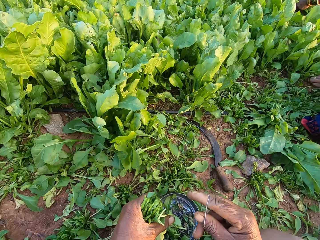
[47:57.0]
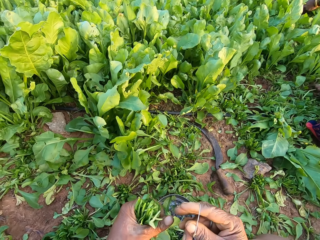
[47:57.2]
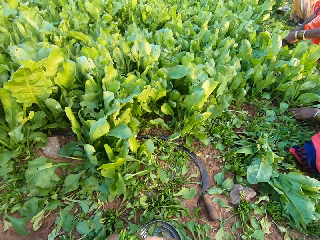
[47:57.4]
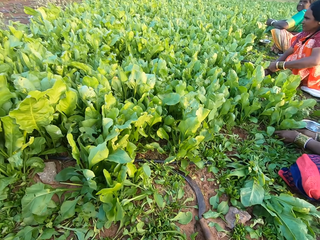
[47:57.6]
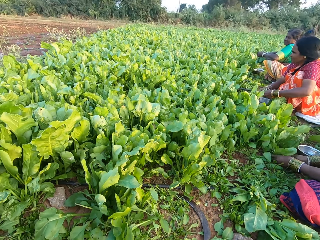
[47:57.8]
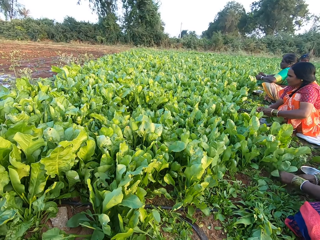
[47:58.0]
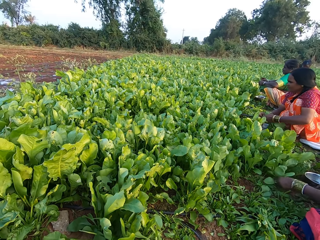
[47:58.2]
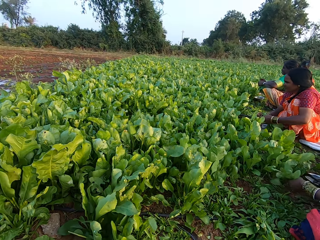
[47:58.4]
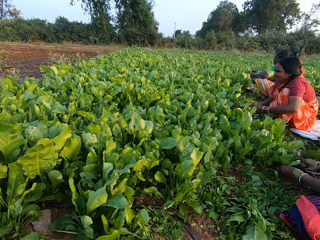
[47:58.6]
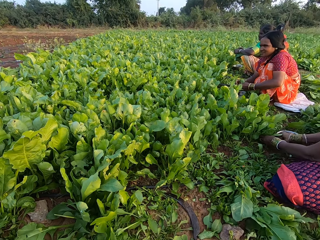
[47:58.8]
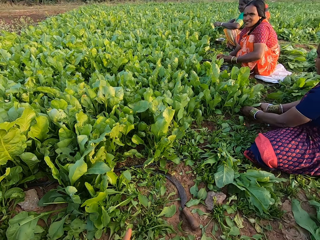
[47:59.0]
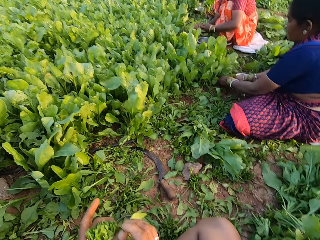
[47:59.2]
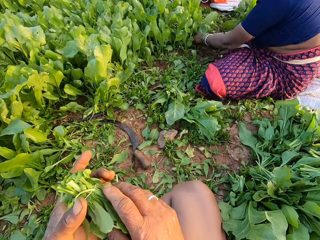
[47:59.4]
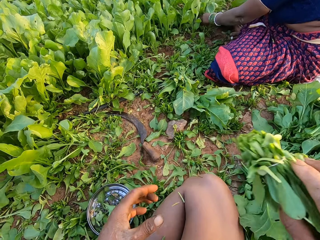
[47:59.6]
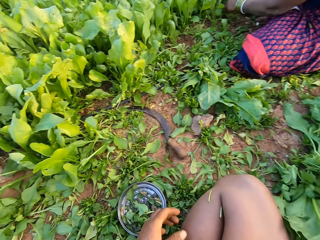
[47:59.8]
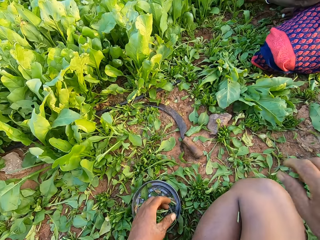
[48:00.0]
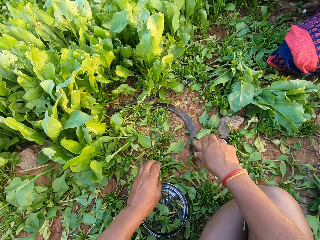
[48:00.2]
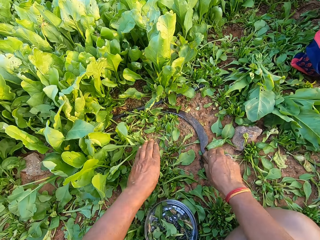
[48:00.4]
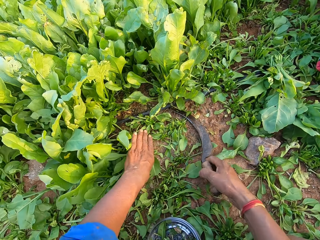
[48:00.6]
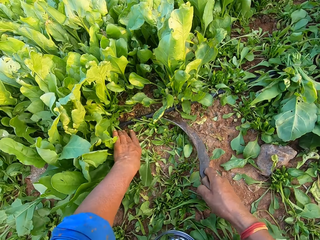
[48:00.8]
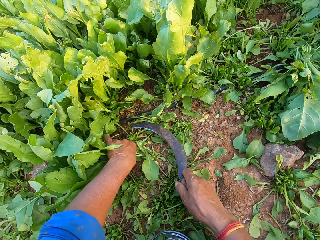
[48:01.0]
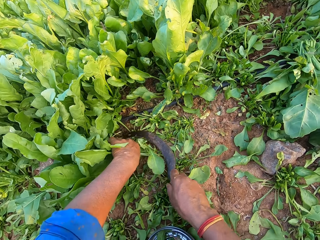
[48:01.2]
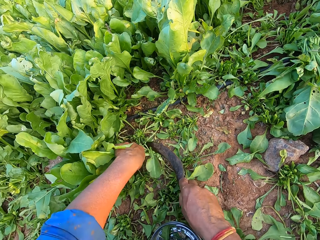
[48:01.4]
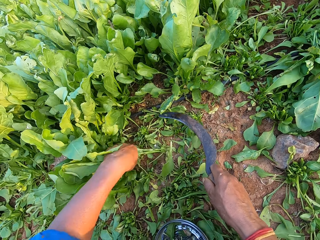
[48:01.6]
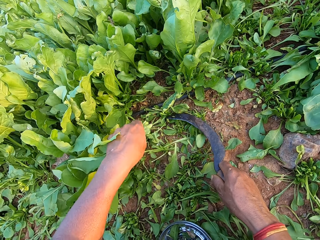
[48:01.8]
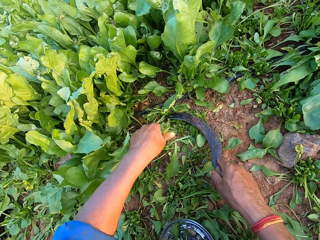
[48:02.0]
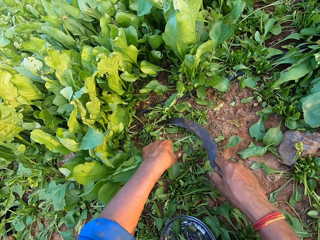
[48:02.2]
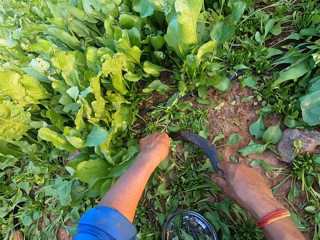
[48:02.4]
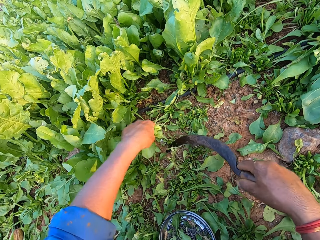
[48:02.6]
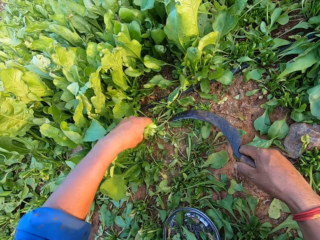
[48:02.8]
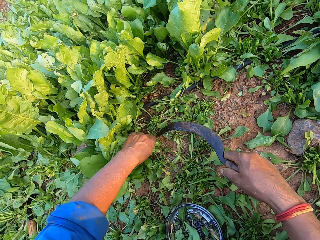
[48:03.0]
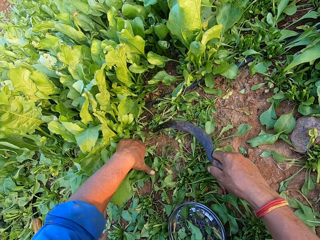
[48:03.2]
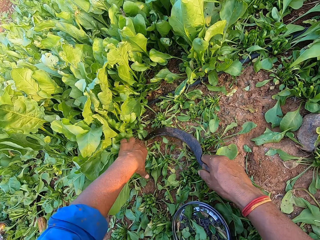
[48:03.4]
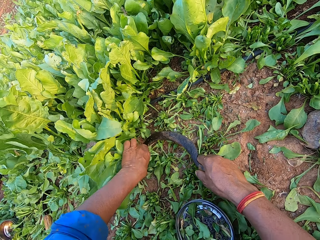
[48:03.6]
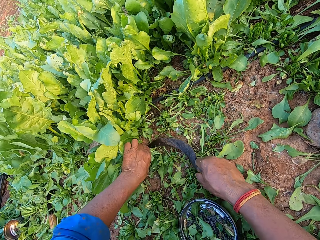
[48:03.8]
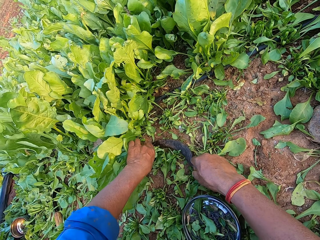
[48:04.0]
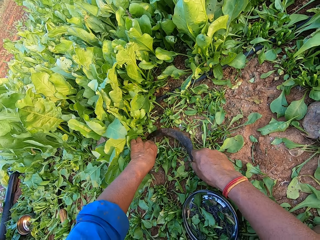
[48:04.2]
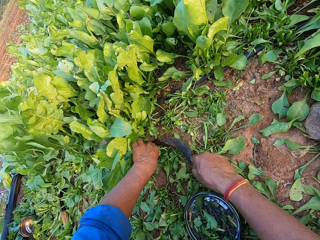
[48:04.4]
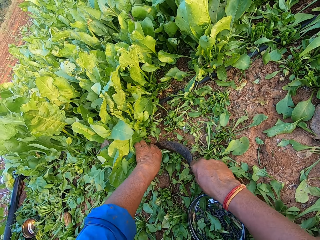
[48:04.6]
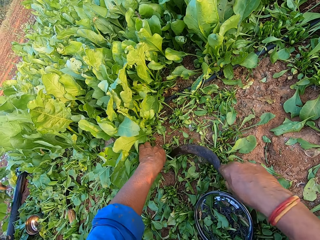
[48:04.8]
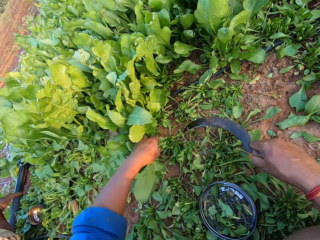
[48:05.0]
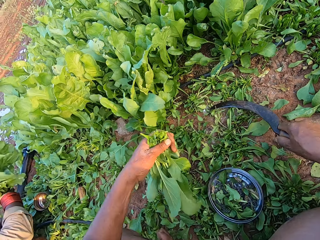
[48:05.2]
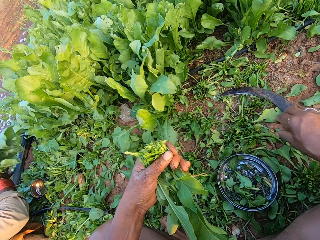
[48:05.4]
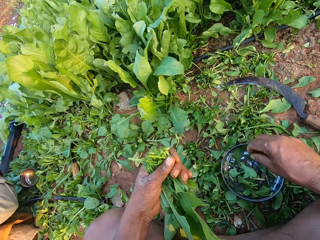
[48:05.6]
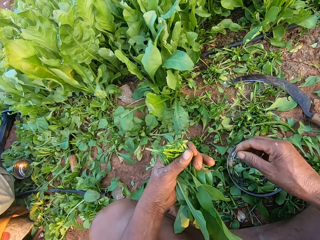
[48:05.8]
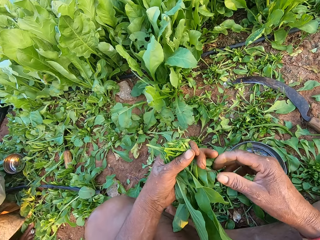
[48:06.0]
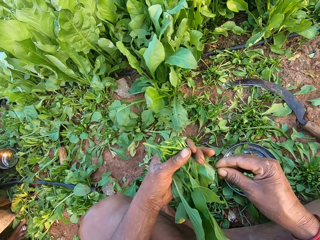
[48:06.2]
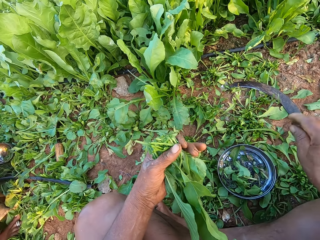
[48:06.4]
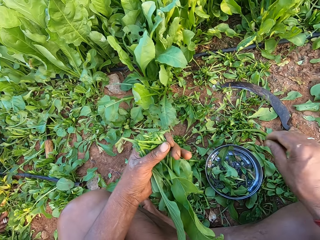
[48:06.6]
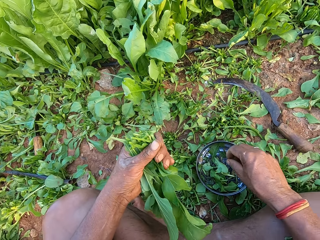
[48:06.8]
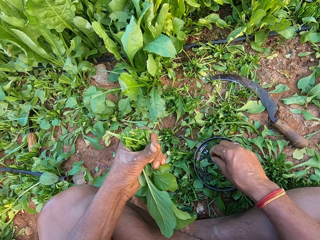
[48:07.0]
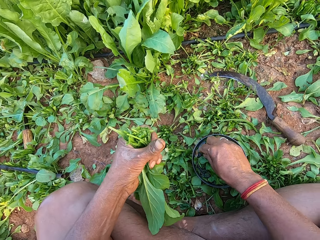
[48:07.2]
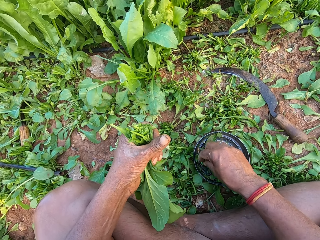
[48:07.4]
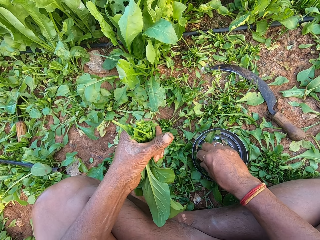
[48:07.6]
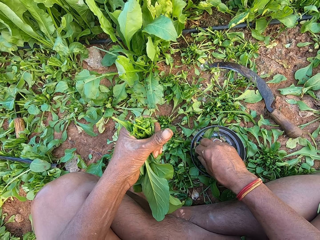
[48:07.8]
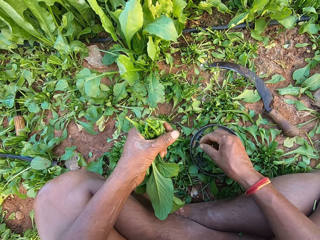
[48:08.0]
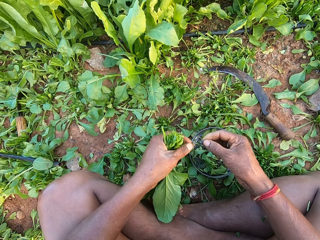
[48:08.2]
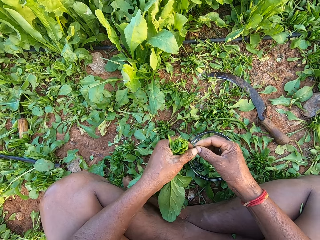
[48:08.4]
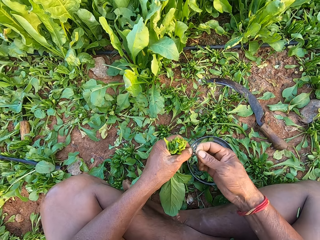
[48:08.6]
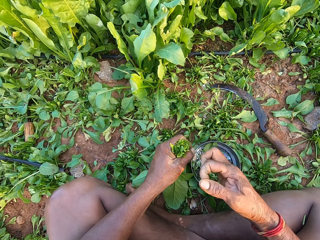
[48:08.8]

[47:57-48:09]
The camera wearer looks around. He passes the vegetables from his left hand to his right hand. He picks a sickle from the ground. He cuts kales using a machete. He holds some vegetables with his left hand. He cuts the vegetable in his left hand with his right hand. He places the sickle on the ground with his right hand. He removes straw from the vegetables in his left hand with his right hand. He touches the kales. He picks a rubber band from the bowl on the ground with his right hand.

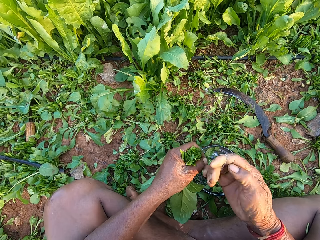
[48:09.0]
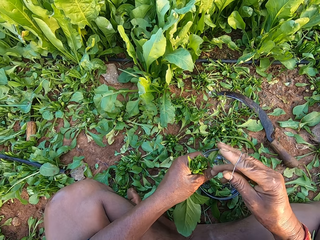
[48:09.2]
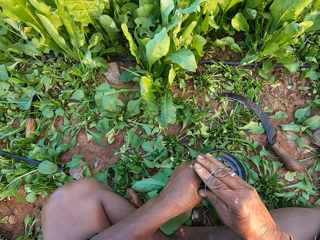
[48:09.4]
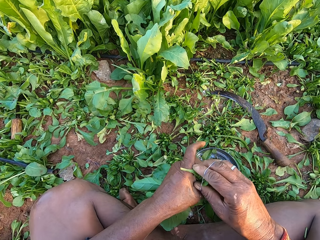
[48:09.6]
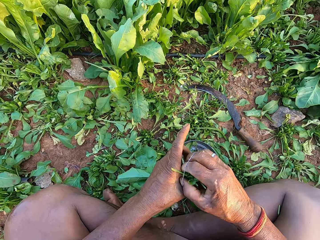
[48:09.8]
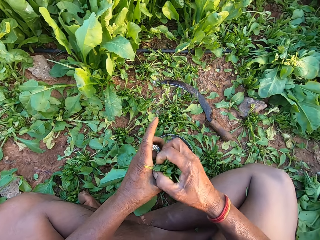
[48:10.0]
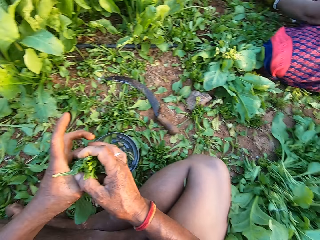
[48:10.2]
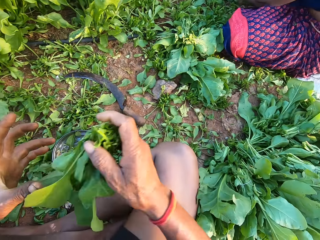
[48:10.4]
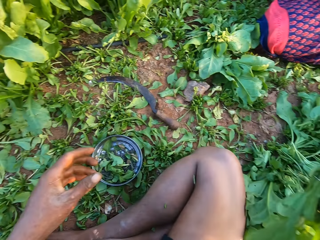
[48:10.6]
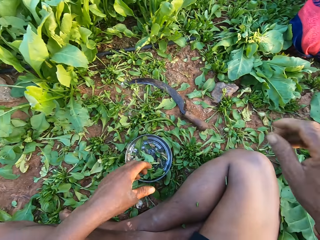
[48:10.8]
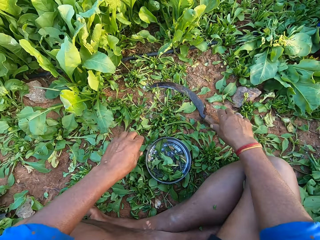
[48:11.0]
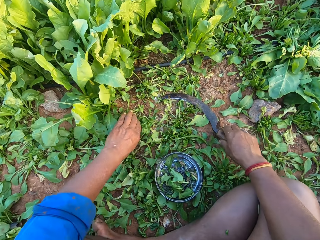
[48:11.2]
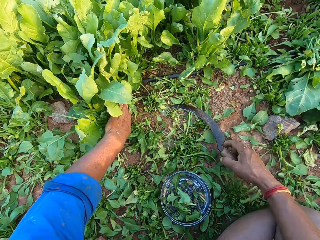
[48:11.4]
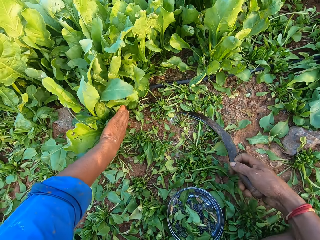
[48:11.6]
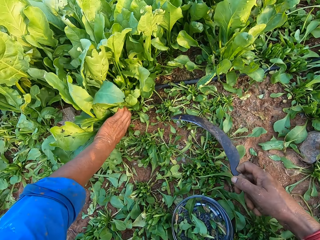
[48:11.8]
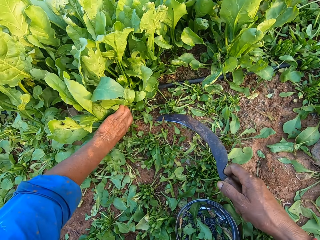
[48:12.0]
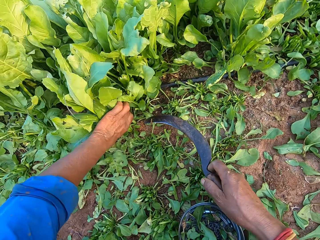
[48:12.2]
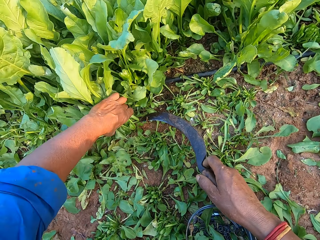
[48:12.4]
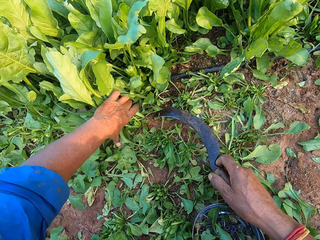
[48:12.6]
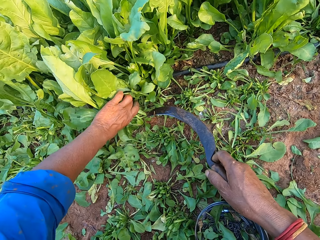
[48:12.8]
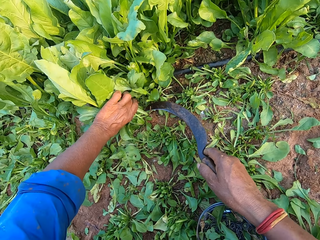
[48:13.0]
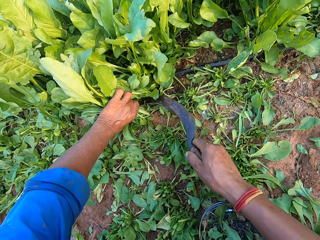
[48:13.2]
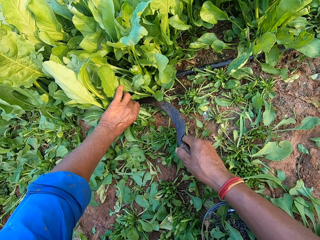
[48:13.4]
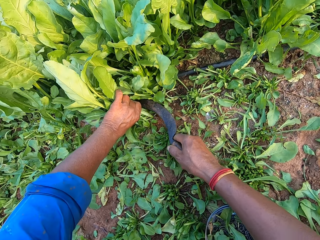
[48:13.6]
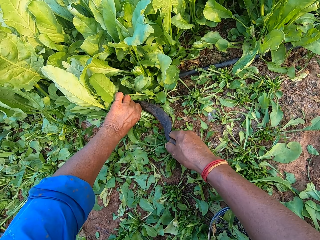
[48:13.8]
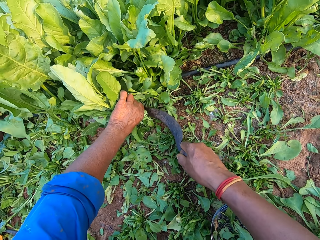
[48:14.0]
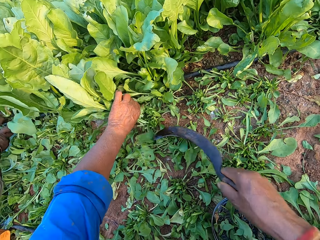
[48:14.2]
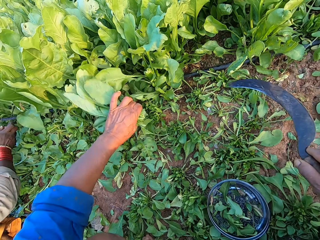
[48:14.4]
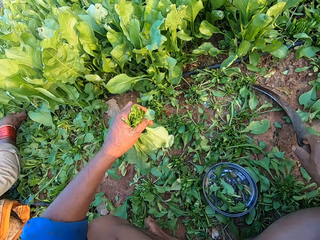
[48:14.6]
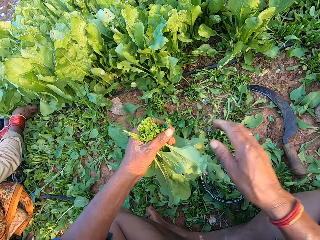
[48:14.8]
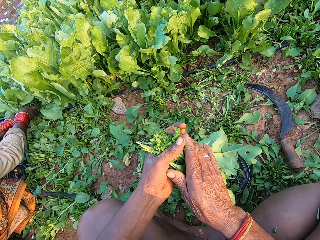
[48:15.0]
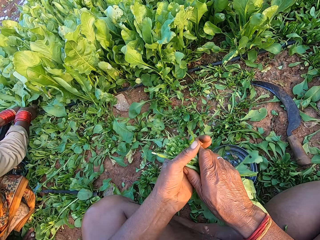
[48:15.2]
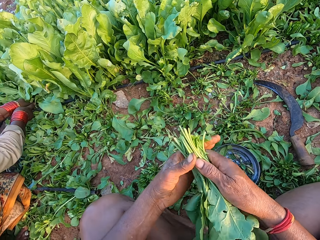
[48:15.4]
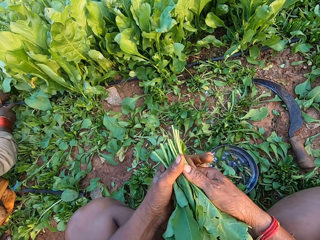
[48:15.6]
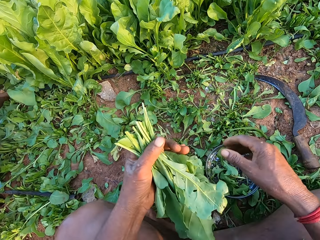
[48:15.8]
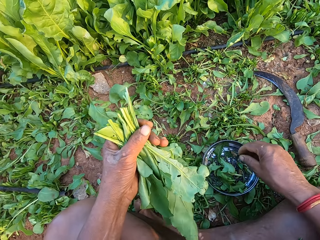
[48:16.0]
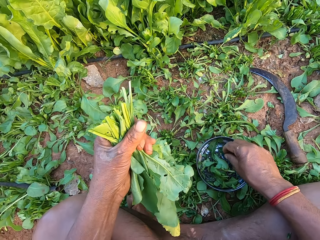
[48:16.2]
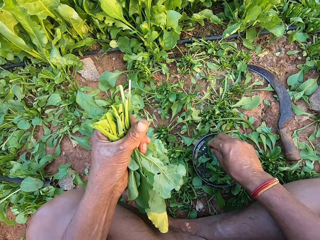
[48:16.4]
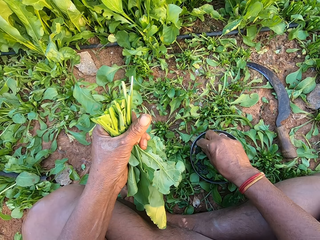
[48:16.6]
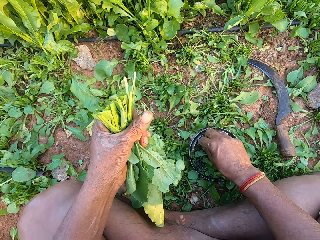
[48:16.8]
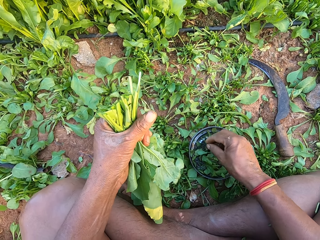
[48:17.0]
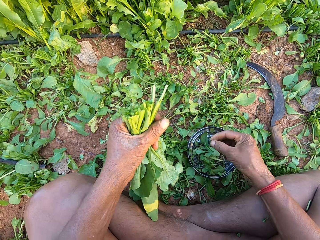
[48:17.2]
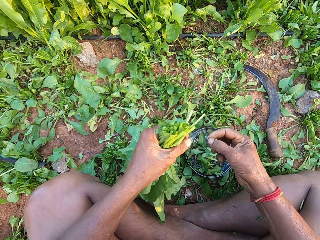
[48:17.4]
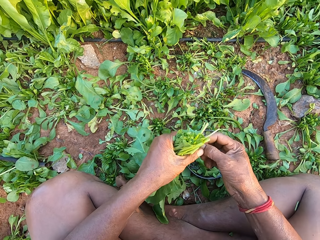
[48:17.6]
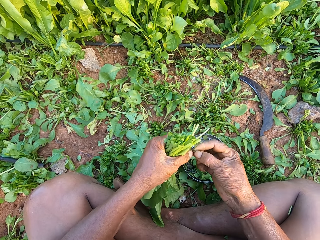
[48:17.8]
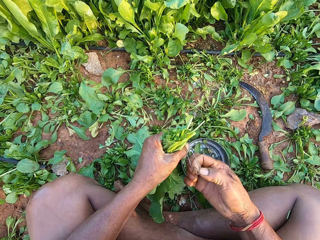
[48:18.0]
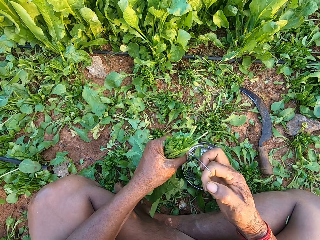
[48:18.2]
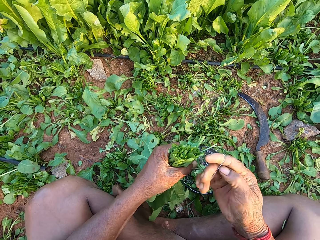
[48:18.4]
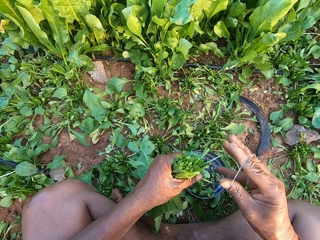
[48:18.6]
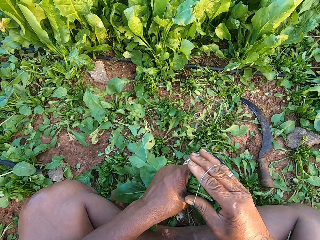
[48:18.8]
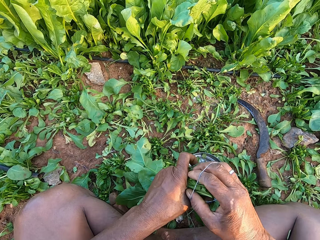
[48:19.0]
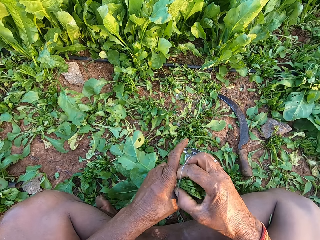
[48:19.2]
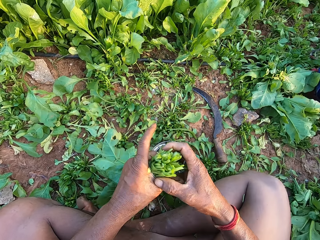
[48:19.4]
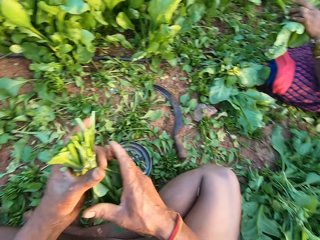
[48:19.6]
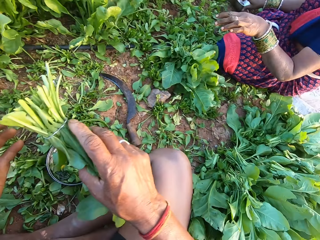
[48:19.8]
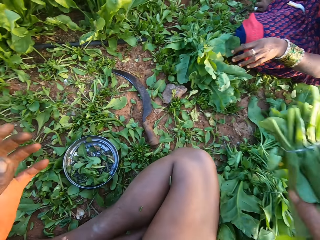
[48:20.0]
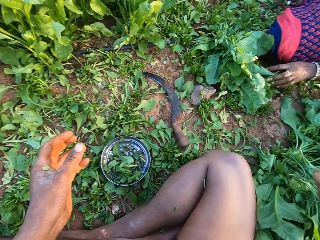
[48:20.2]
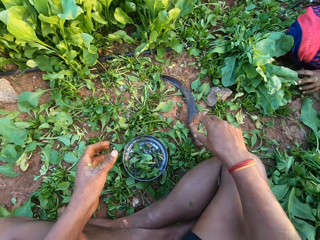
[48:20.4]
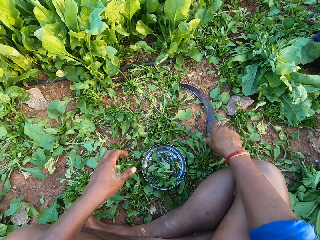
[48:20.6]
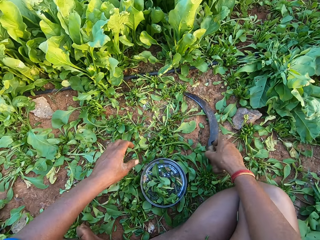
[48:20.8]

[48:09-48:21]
The camera wearer wears the rubber band on his right hand with his left hand. He ties the vegetables in his left hand with the rubber band in his right hand. He passes the vegetables from his left hand to his right hand. He picks the sickle from the ground with his right hand. He holds some vegetables with his left hand. He cuts the vegetables in his left hand with the sickle in his right hand. He drops the sickle on the ground with his right hand. He holds the vegetables with both hands. He holds the vegetables with his left hand. He touches kales. He picks the rubber band from the bowl on the ground with his right hand. He wears the rubber band on his right hand with his left hand. He ties the vegetables in his left hand with the rubber band in his right hand. A woman drops some vegetables to the ground with her left hand. The camera wearer passes the vegetables from his left hand to his right hand.
